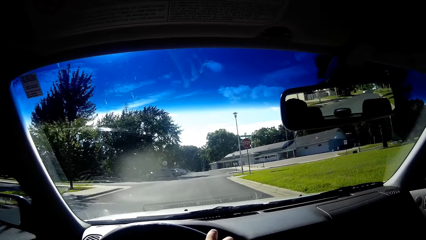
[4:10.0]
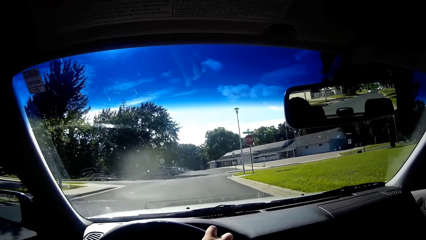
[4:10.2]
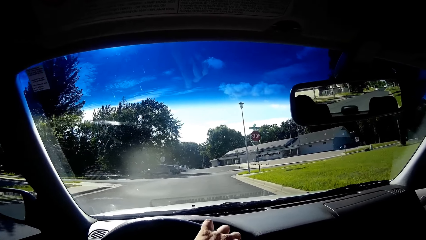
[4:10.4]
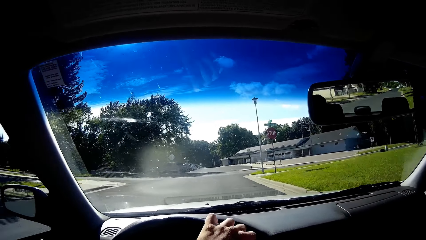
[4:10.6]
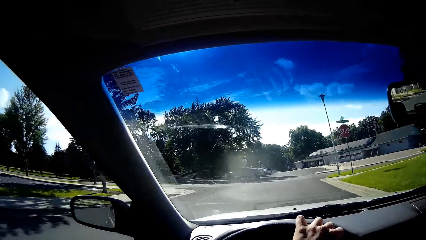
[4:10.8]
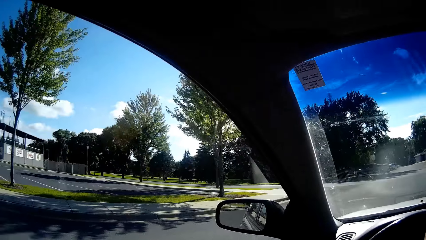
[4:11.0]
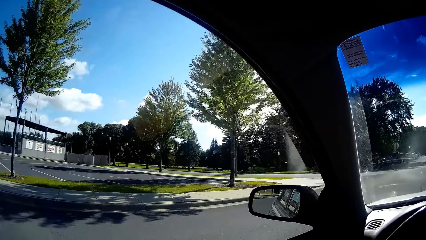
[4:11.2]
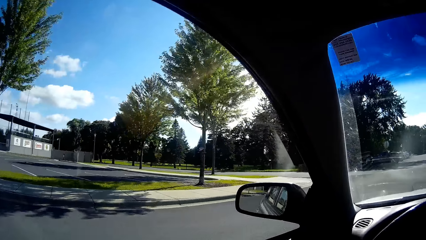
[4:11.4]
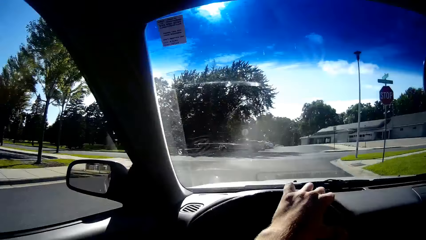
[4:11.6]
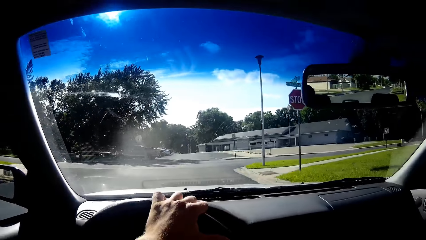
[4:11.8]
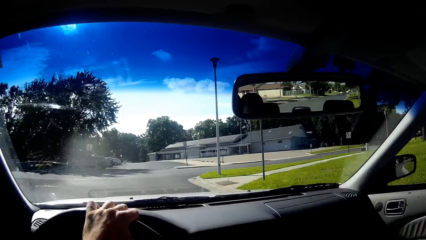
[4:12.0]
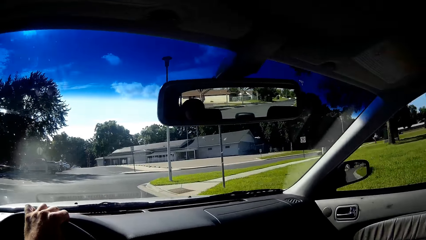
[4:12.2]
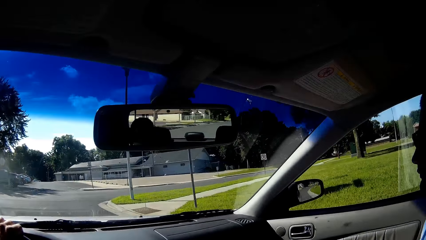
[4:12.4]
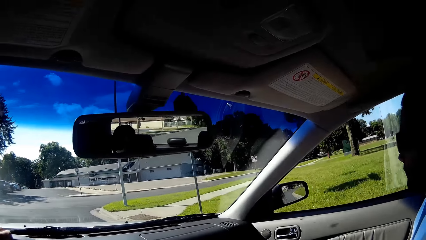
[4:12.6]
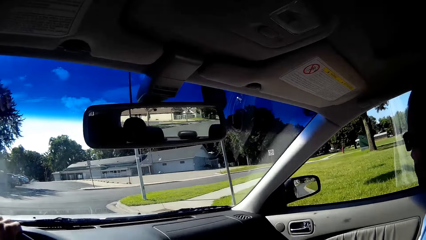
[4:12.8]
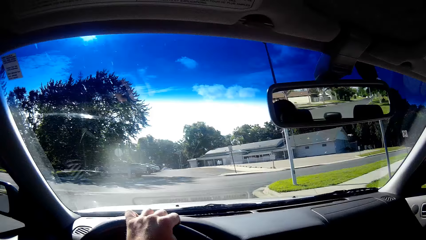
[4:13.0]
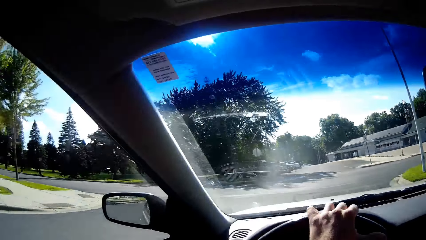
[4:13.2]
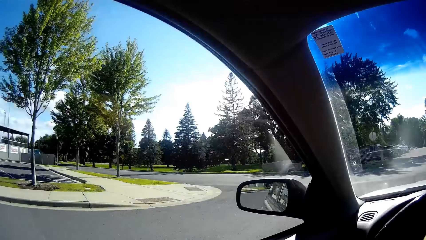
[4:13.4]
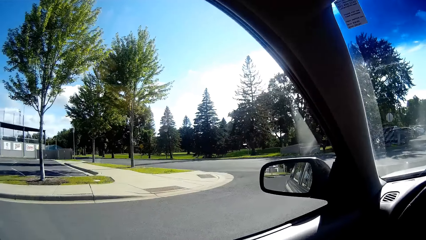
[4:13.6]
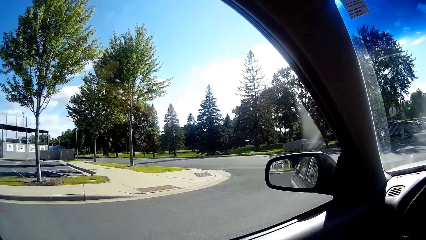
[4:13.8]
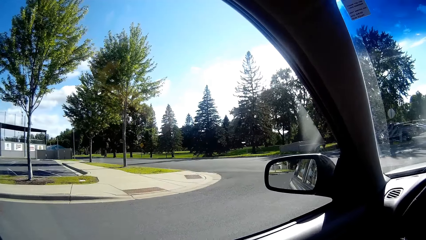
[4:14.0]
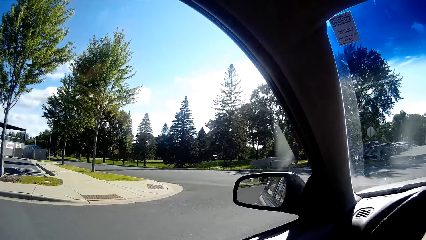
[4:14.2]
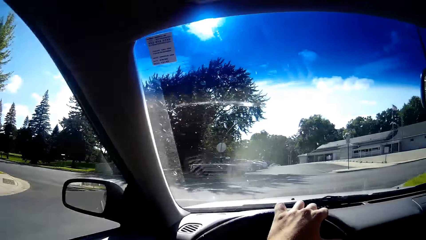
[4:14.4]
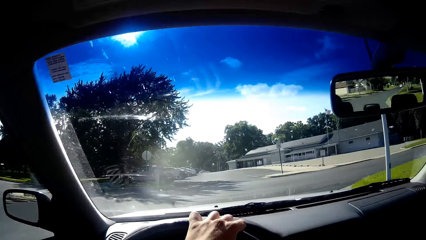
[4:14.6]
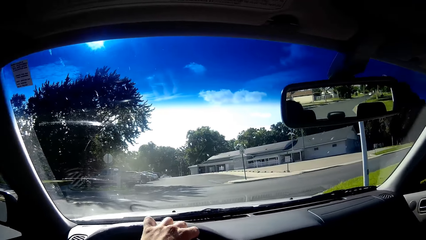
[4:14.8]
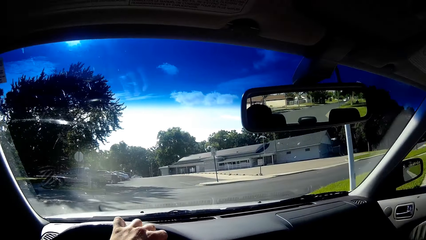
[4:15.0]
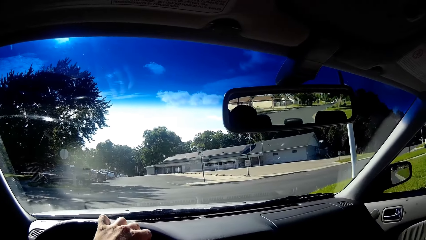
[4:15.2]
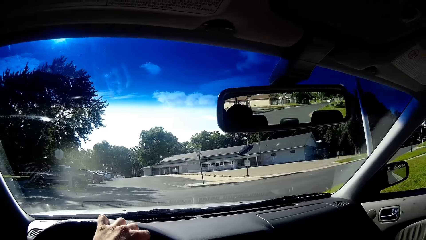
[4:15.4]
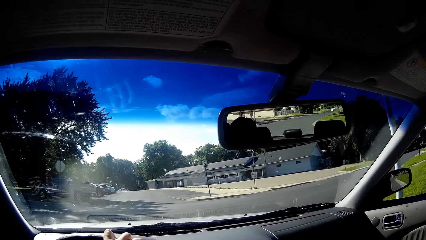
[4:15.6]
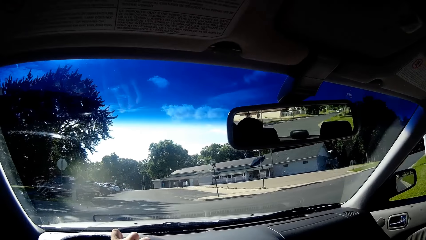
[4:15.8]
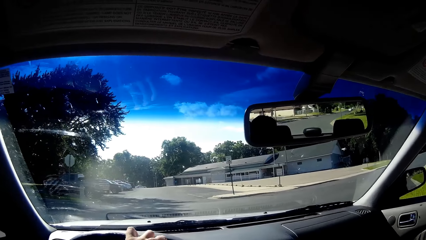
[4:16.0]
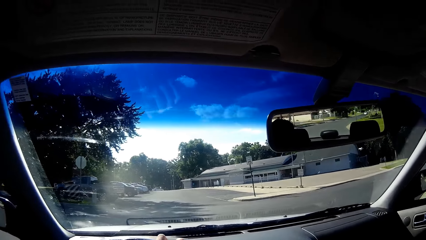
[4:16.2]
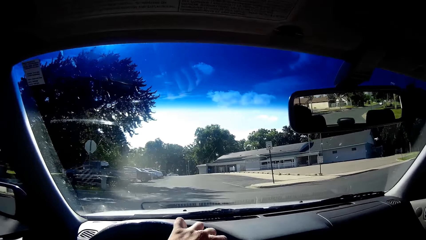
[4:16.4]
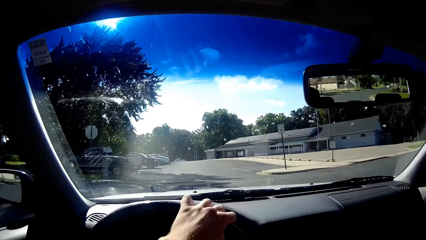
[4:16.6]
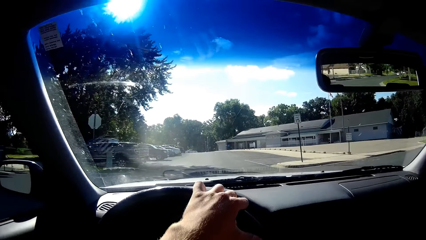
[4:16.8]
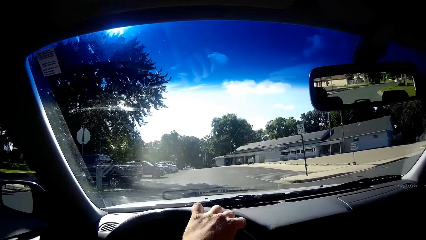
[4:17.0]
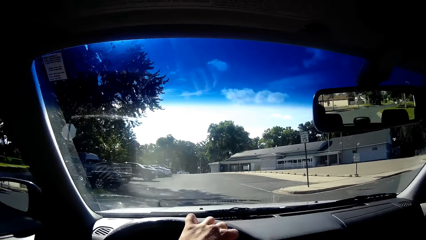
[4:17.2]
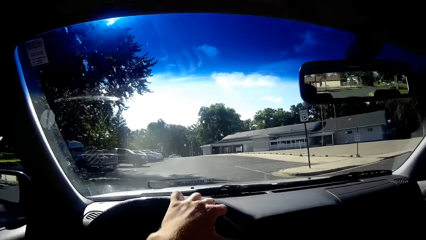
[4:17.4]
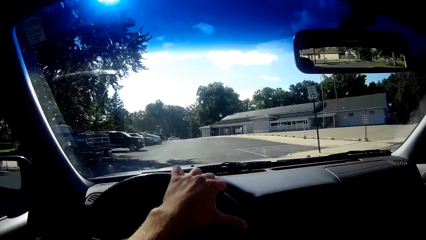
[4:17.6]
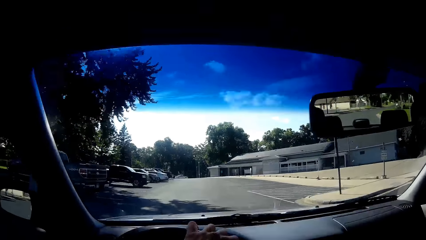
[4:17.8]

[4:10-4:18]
The camera wearer drives on the road.

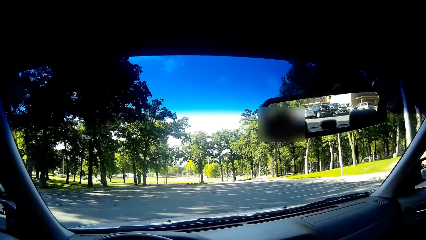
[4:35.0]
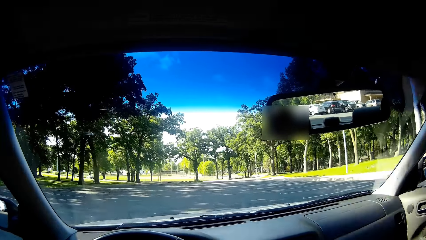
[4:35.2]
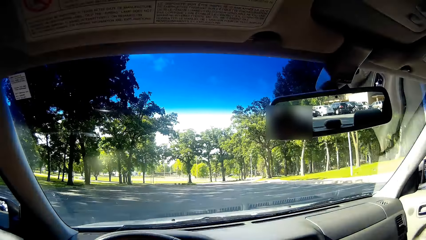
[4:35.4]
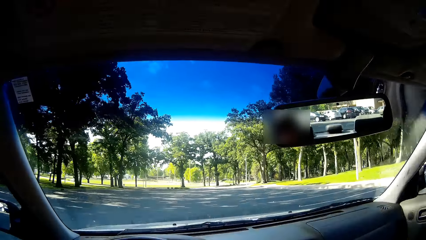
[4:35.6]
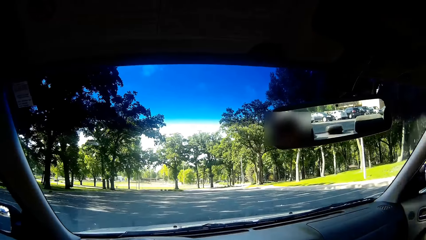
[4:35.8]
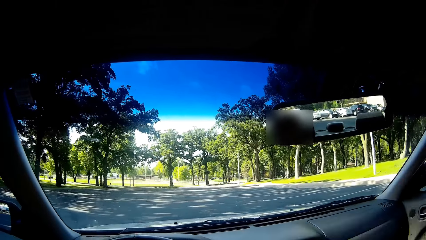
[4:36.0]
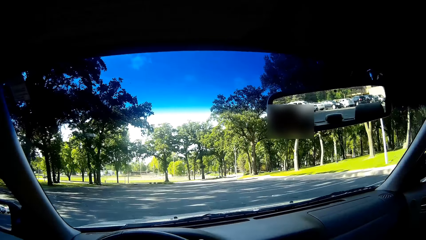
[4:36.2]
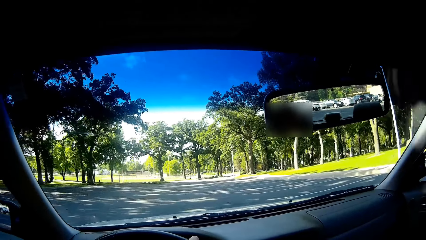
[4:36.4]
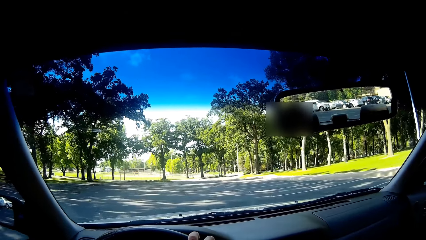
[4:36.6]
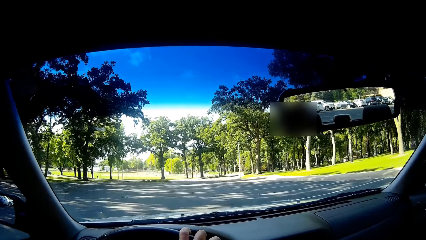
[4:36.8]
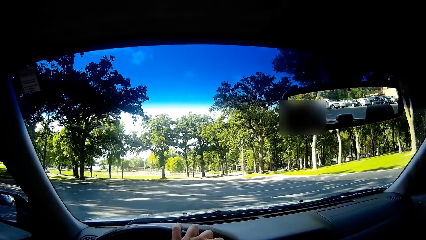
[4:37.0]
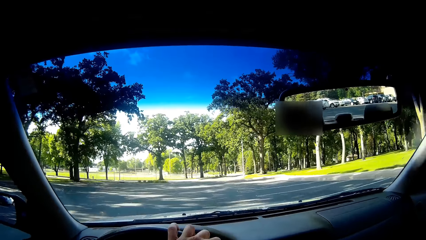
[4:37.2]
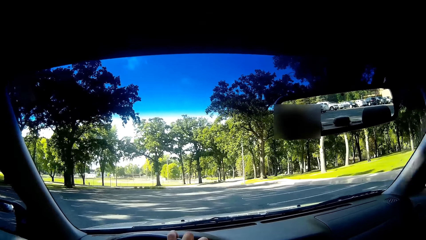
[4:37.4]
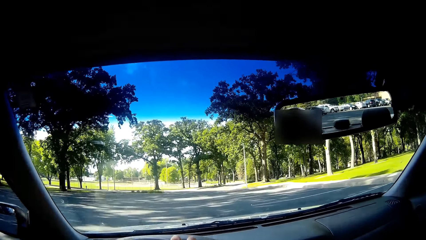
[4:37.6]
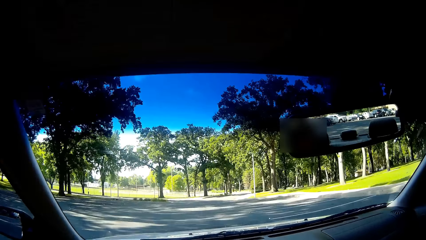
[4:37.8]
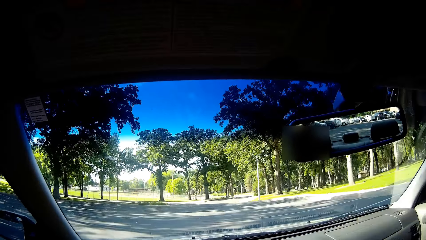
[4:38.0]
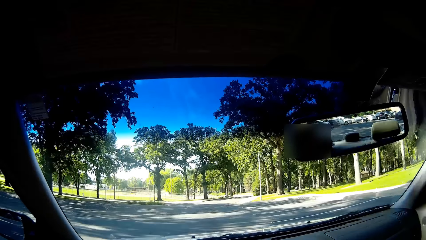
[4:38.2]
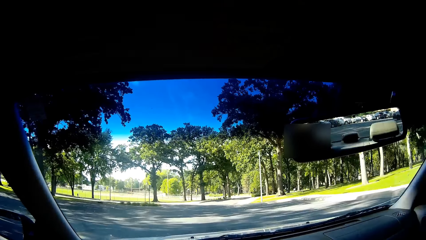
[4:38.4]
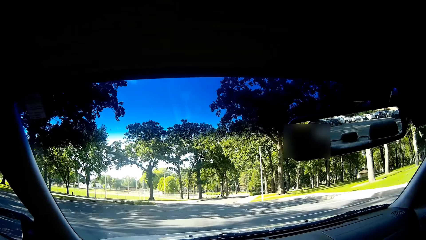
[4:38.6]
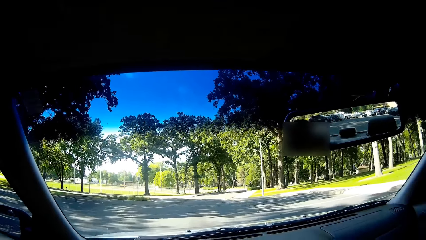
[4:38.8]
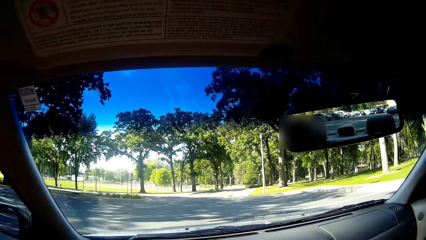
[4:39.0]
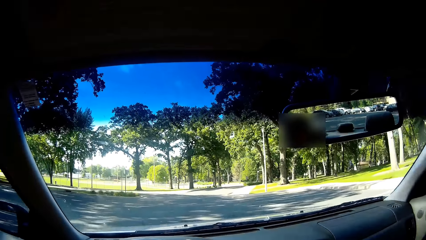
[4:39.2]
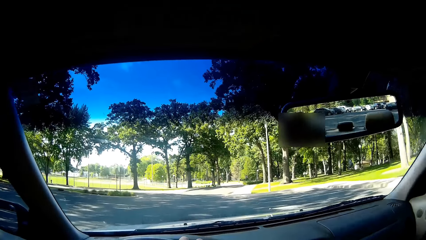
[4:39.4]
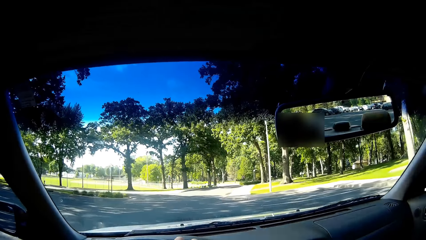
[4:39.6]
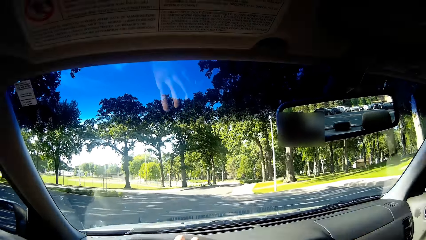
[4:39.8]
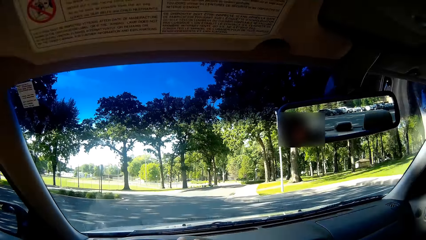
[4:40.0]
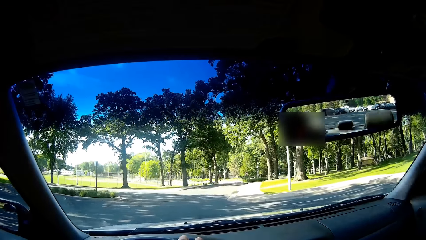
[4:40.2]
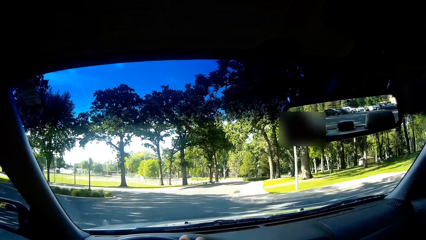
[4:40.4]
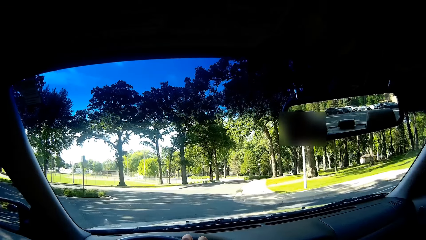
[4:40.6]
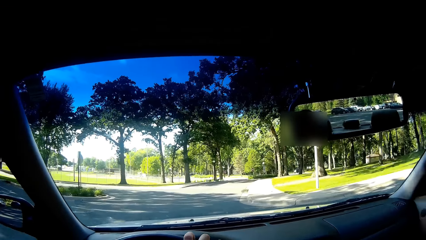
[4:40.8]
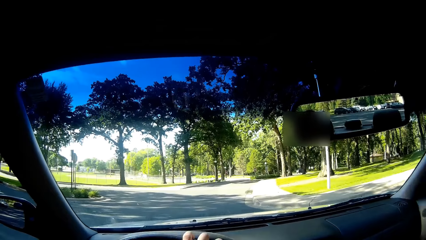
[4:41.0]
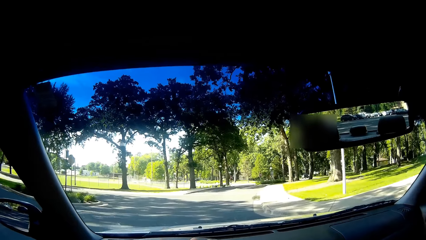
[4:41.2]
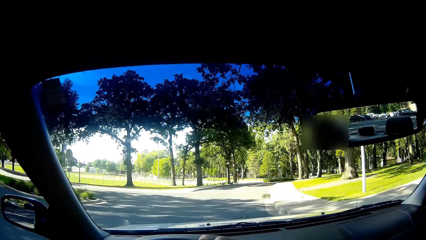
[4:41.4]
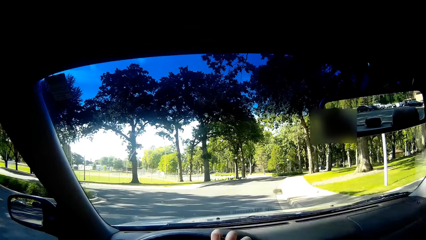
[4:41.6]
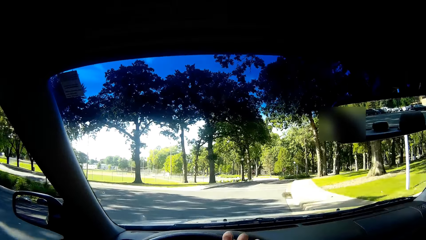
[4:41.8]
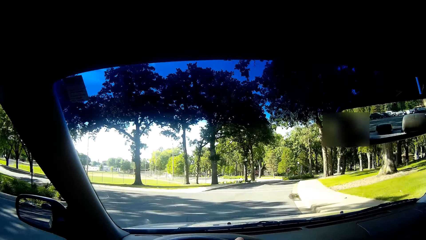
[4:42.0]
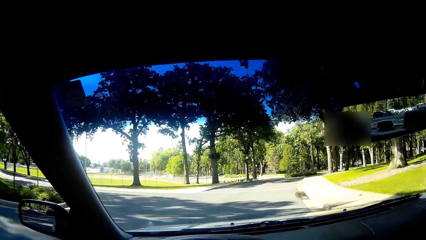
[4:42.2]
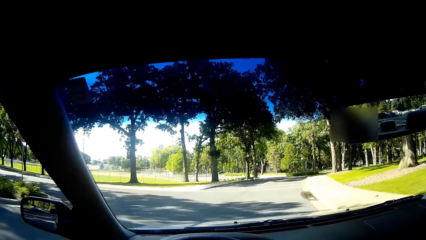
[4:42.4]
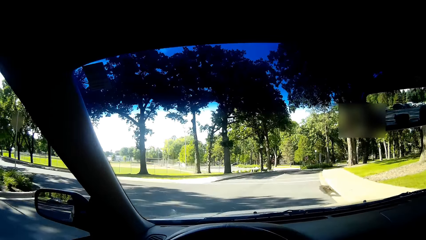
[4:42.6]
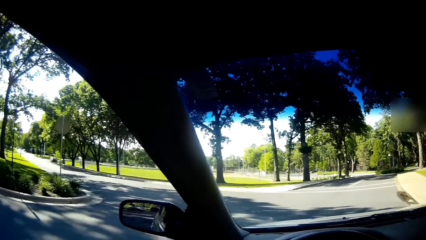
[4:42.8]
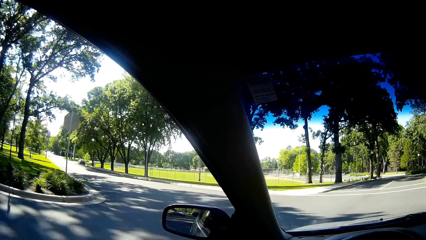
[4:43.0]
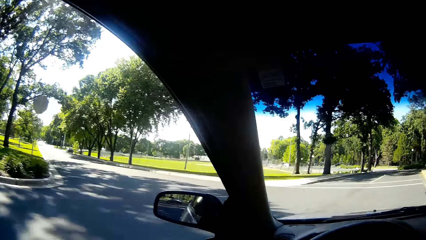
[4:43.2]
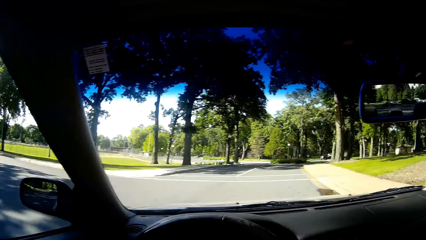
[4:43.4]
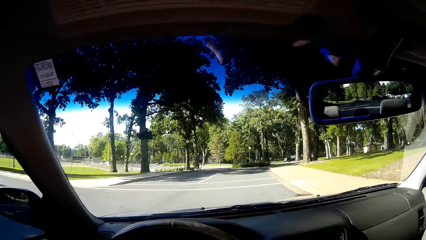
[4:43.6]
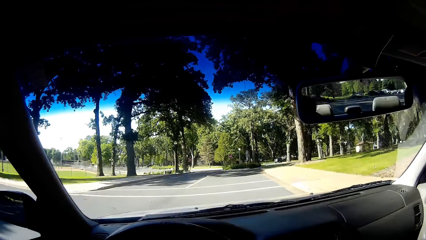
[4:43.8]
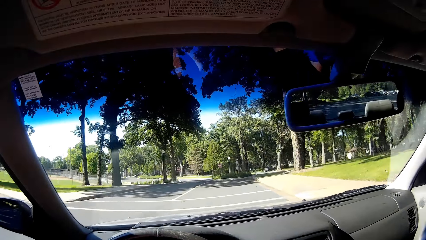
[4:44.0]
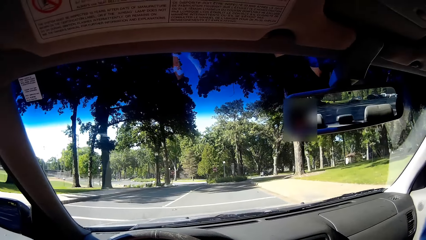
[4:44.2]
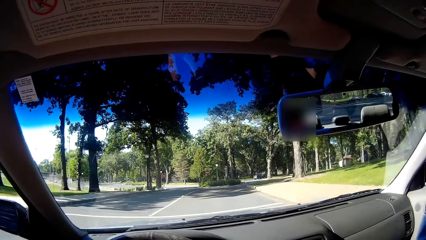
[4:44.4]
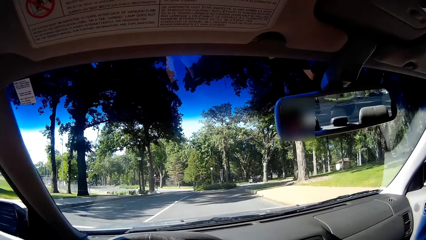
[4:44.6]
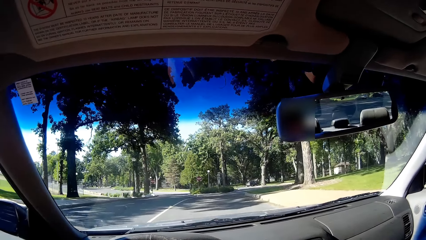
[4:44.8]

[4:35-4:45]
The camera wearer discusses with the man in the car.
